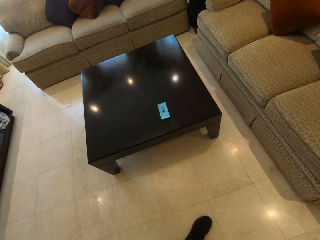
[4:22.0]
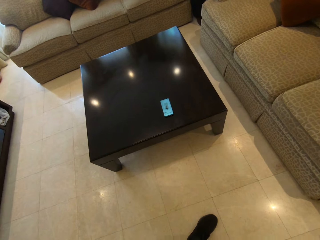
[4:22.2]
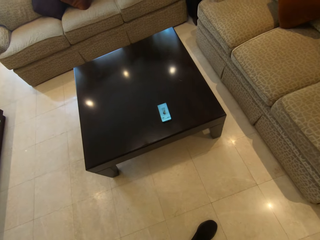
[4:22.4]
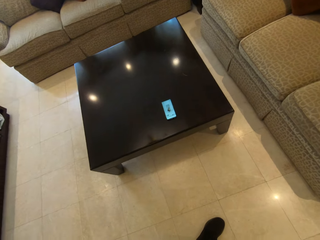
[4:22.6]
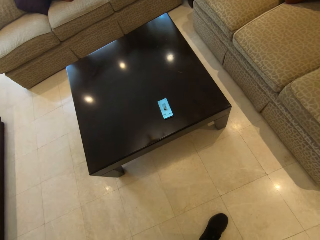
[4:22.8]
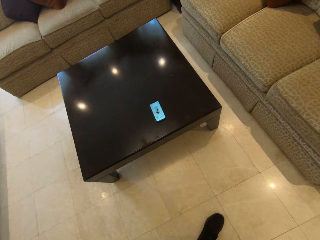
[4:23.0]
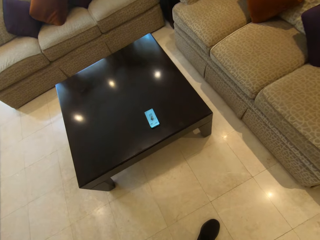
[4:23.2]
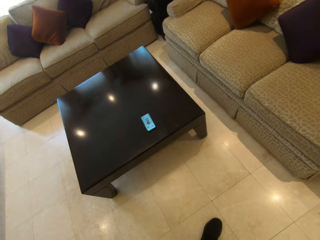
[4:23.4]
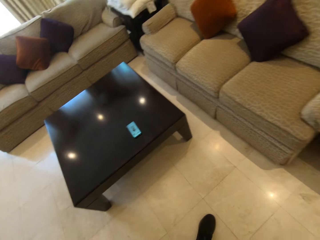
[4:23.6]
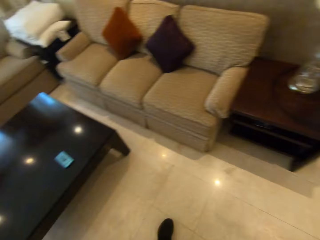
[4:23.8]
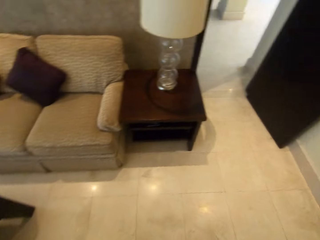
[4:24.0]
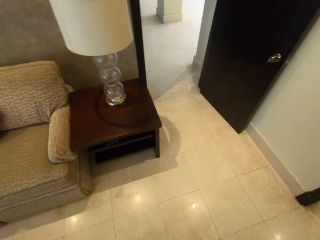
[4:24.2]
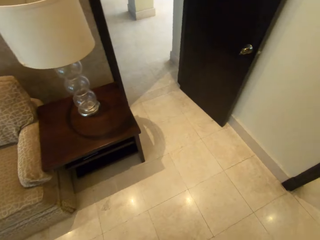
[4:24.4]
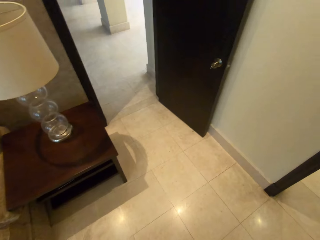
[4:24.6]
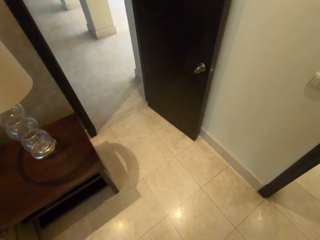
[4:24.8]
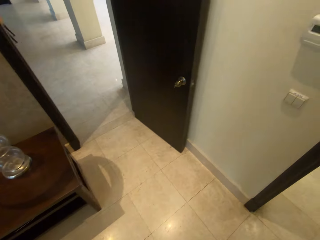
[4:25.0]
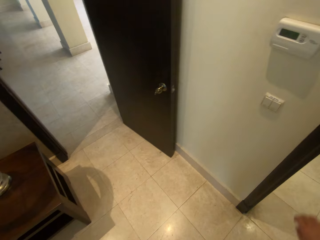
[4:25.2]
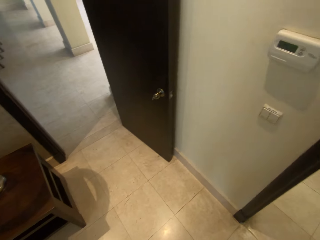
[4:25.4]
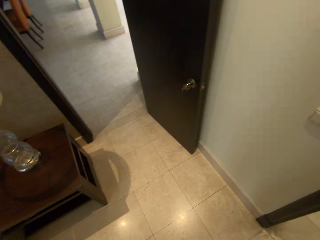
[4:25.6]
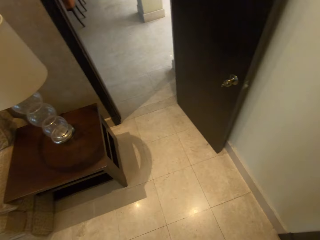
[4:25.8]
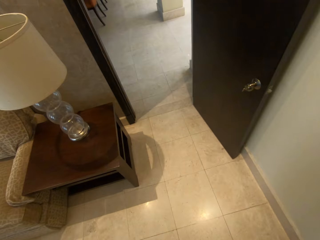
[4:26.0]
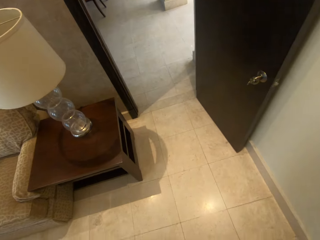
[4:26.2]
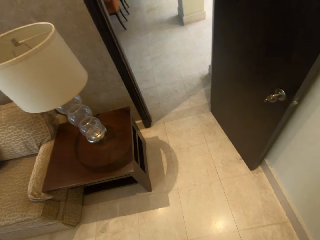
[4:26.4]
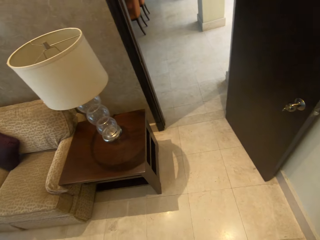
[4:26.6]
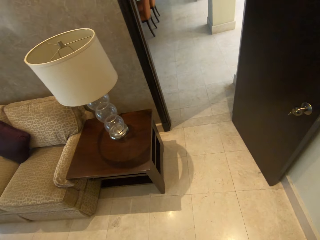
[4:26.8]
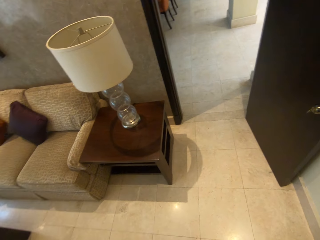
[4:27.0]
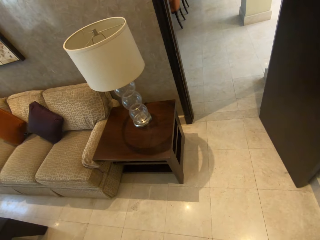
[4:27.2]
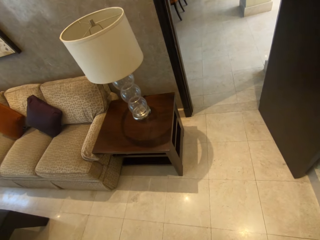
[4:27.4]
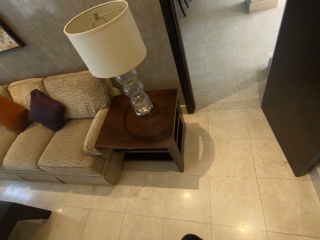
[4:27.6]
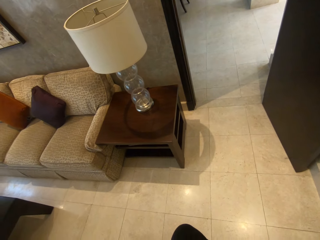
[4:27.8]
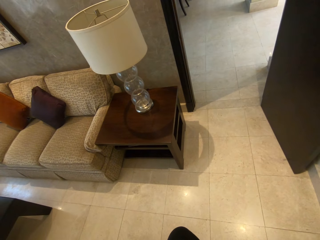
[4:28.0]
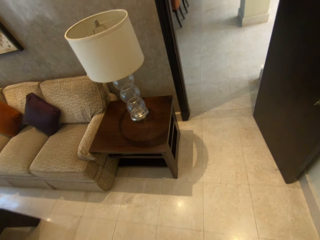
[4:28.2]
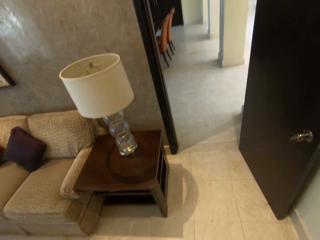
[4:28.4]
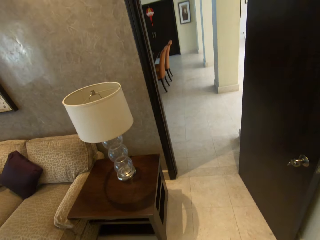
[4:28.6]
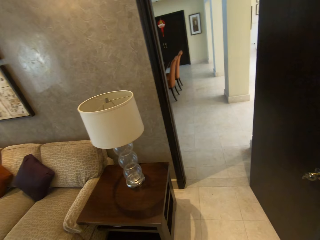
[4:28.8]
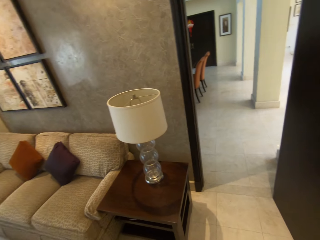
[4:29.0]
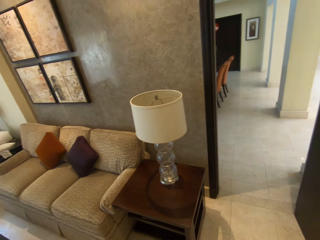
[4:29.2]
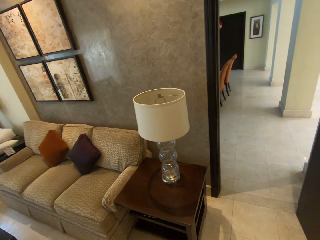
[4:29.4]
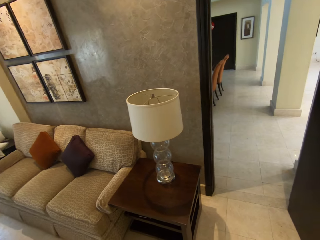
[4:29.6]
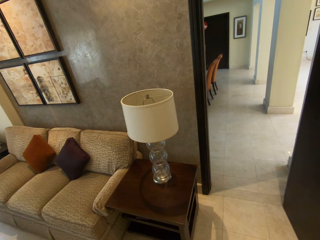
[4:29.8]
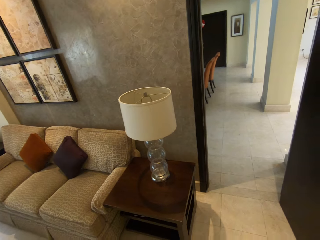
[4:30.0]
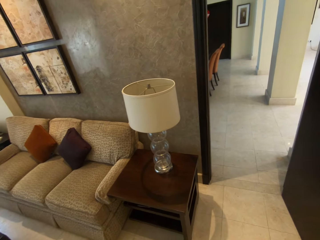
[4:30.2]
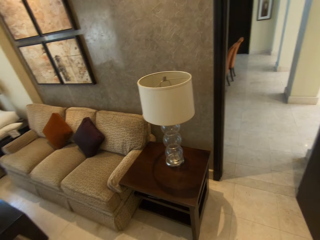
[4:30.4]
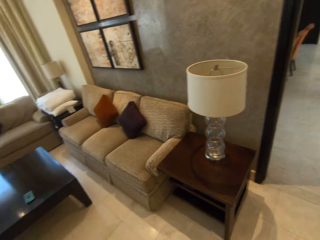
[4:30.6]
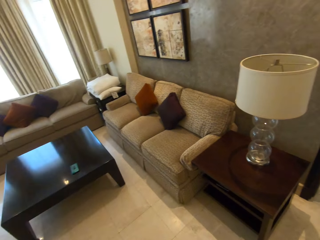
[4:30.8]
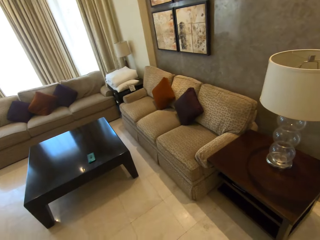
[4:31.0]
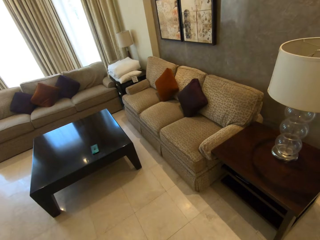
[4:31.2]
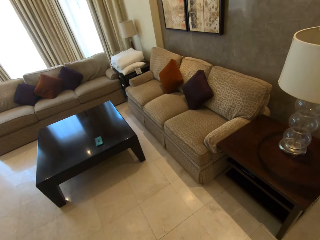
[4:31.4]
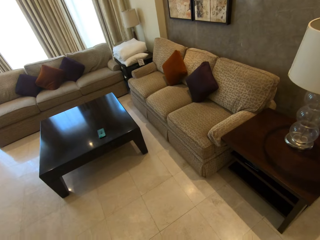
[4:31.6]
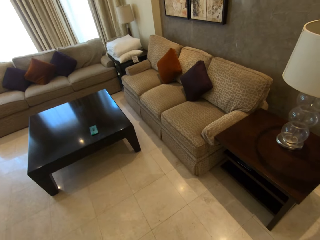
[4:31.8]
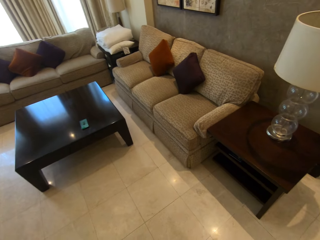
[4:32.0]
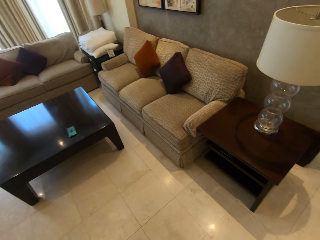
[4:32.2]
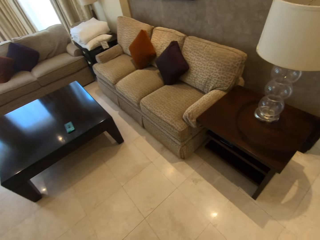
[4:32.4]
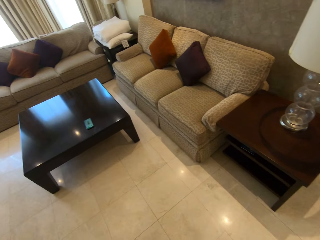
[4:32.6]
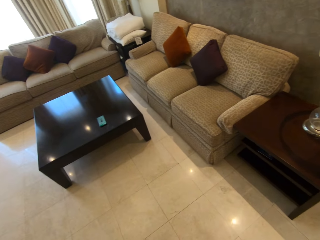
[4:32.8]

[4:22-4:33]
The camera wearer looks around the living room. They carry out more exercise. They stare outside. They stare at the table.

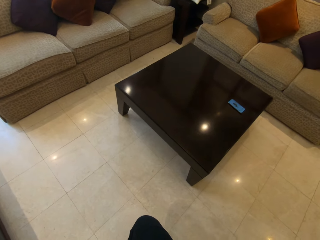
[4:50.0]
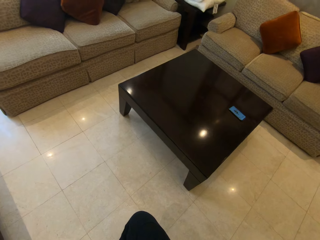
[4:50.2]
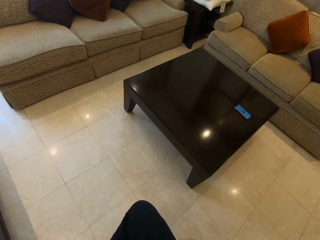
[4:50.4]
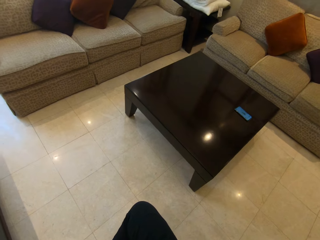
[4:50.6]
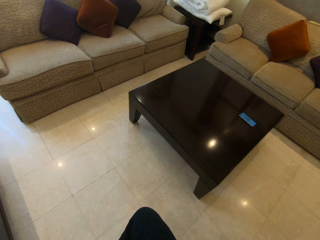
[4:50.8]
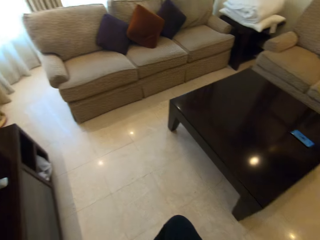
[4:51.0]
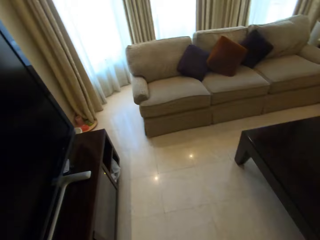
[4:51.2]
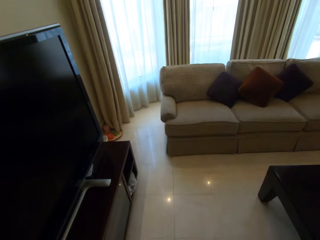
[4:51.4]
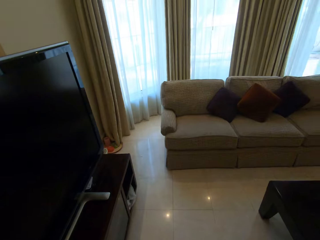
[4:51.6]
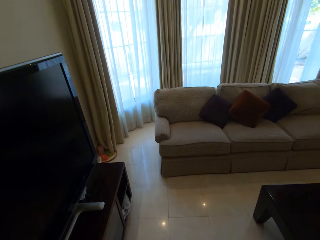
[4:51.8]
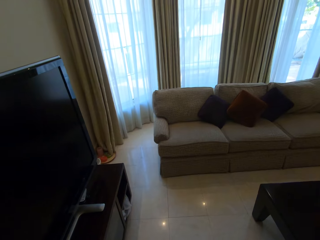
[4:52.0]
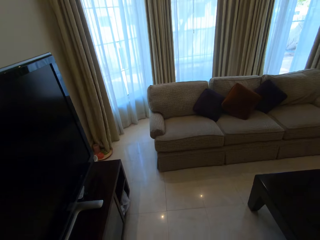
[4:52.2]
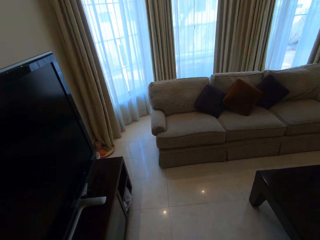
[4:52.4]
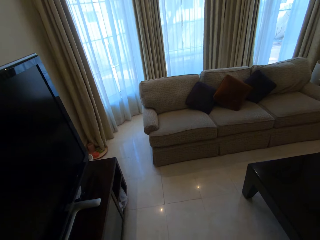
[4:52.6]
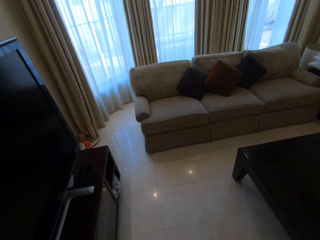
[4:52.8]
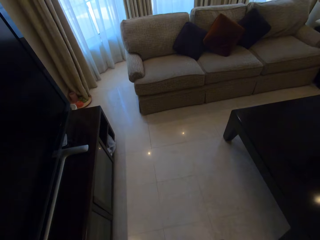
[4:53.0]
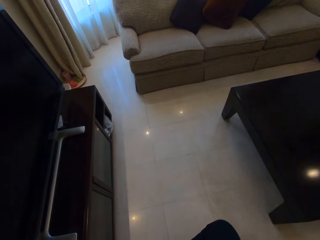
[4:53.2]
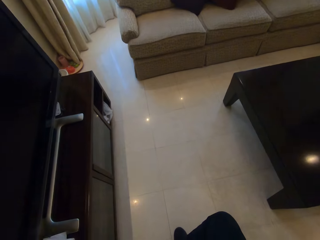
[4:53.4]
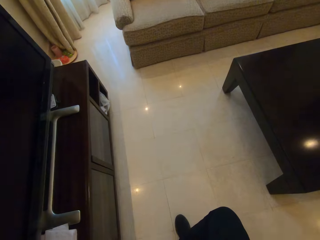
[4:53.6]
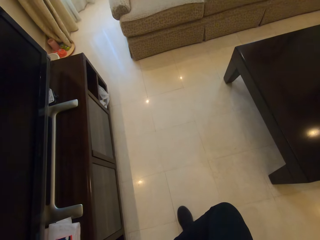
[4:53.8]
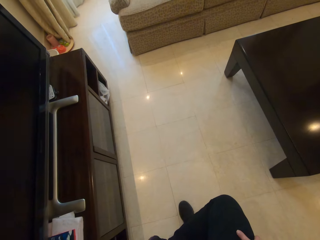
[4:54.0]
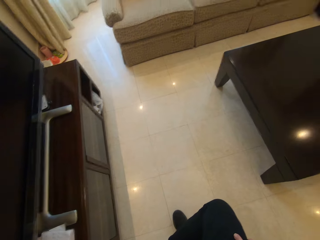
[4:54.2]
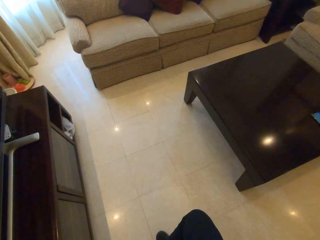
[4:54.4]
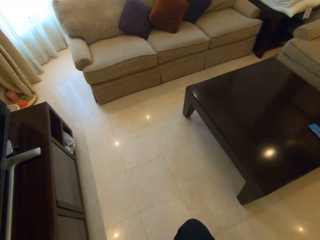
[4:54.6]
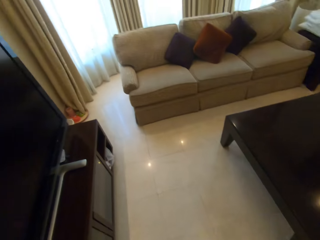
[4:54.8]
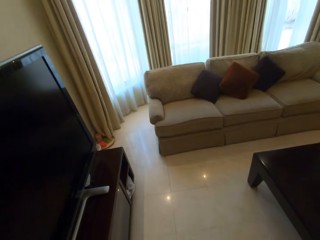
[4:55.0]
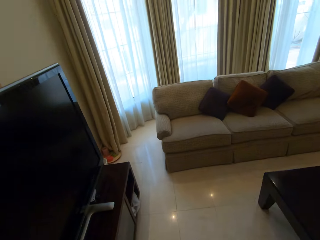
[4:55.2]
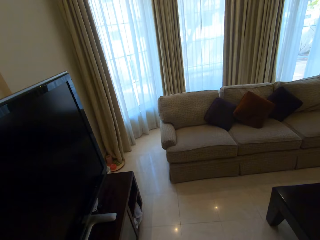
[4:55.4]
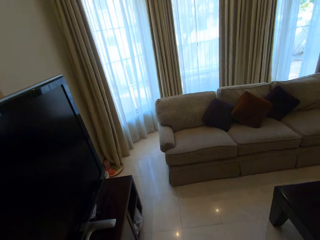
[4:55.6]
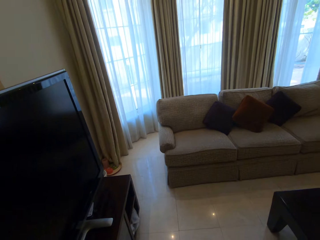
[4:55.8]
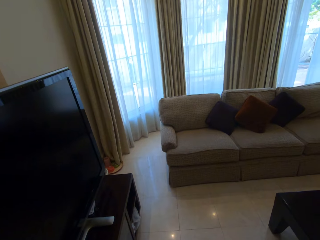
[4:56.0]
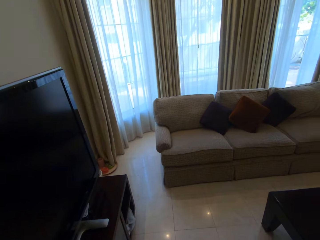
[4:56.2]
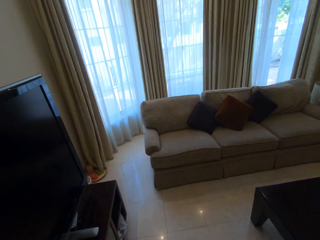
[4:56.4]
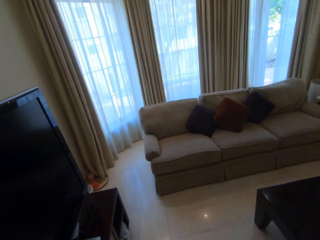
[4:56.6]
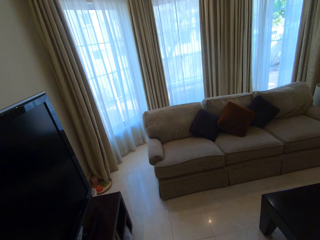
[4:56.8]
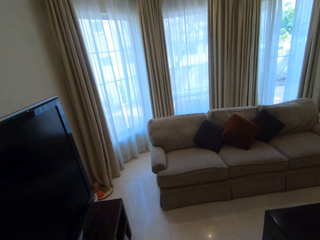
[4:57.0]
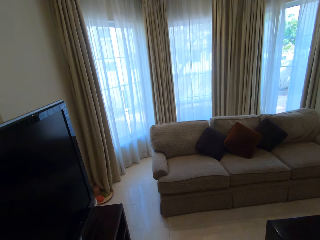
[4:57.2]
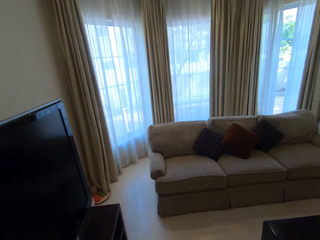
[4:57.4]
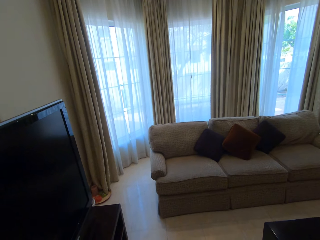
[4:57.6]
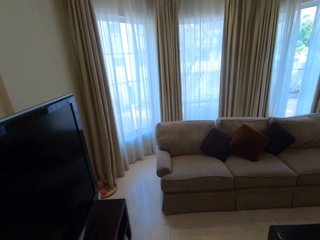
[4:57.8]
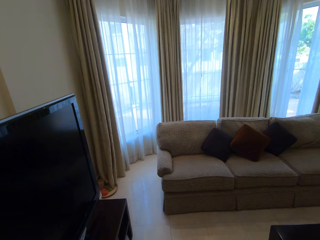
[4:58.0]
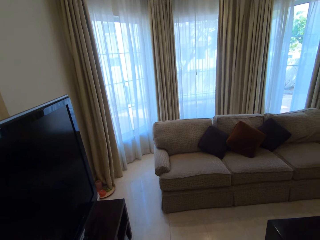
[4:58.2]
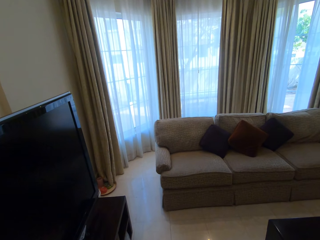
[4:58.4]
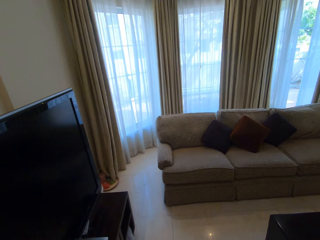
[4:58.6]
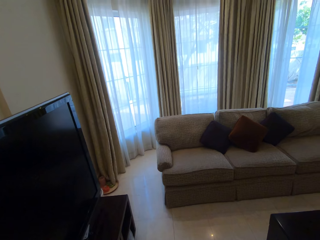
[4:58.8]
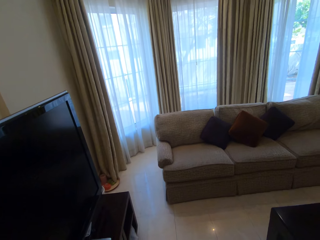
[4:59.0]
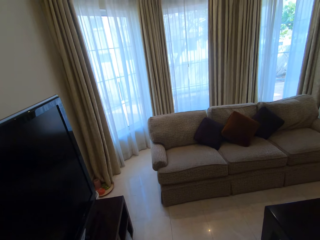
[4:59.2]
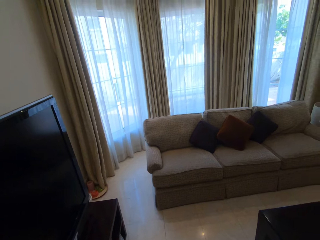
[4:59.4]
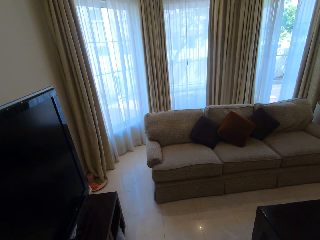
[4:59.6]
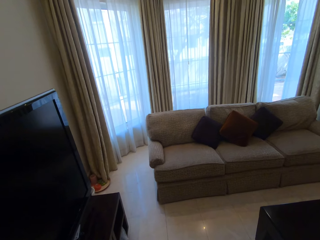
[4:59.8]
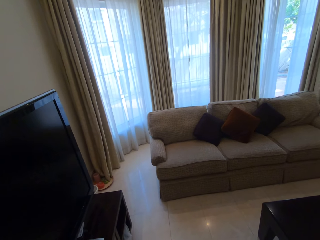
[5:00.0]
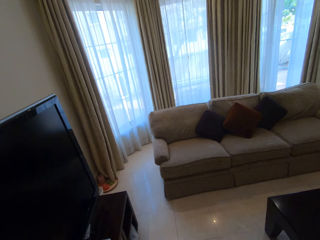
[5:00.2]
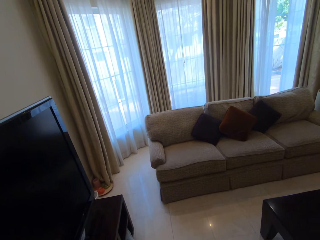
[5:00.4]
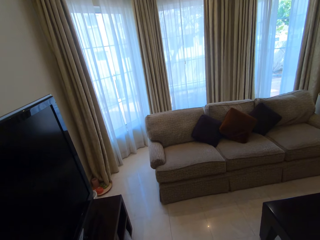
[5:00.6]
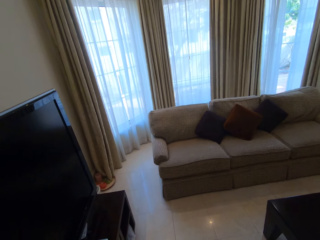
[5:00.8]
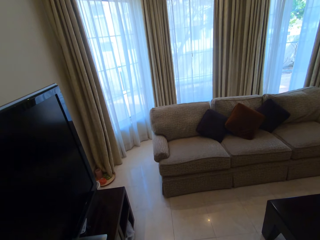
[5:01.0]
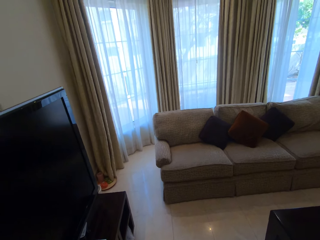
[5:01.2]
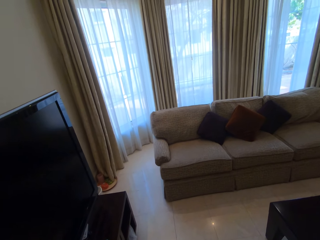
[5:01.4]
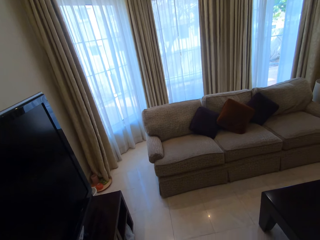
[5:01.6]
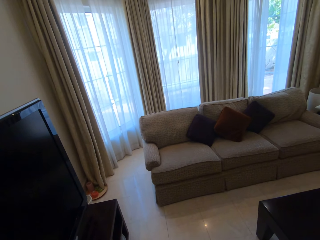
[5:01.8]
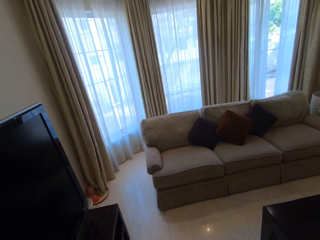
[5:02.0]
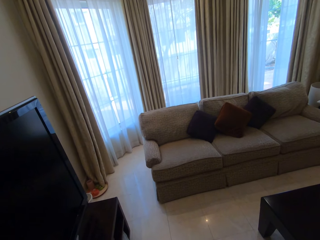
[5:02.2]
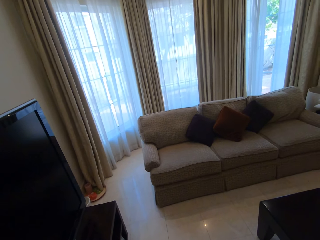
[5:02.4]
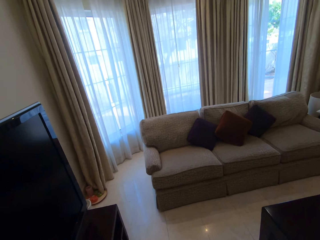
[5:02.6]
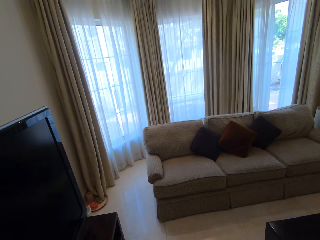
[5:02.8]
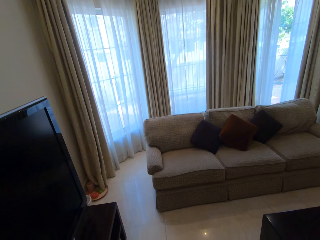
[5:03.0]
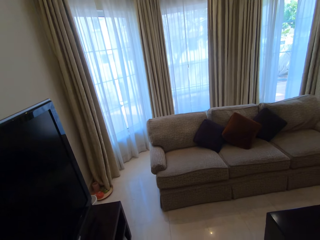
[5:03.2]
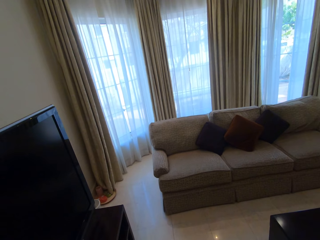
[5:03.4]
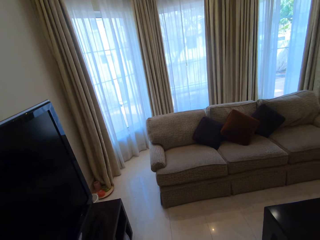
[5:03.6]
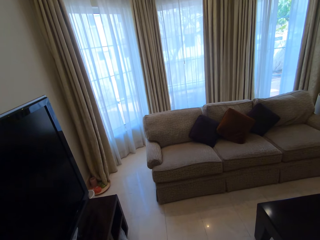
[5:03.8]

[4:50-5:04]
The camera wearer stares at the curtains. They stare at the floor. They stare at the curtains.
